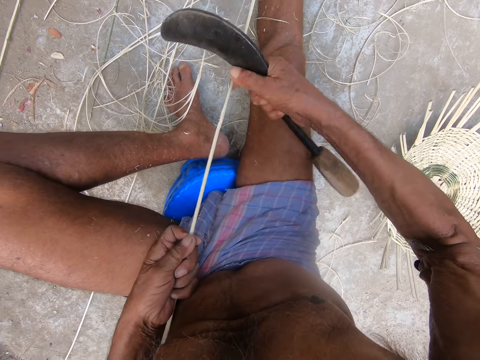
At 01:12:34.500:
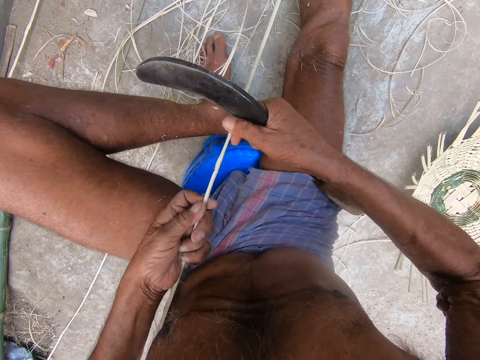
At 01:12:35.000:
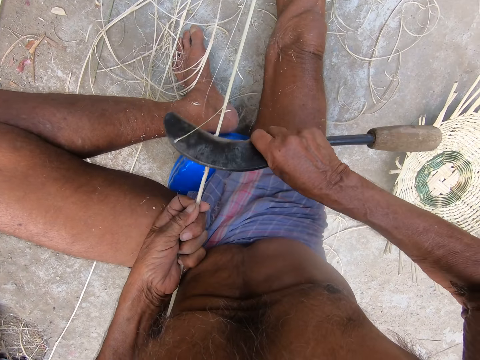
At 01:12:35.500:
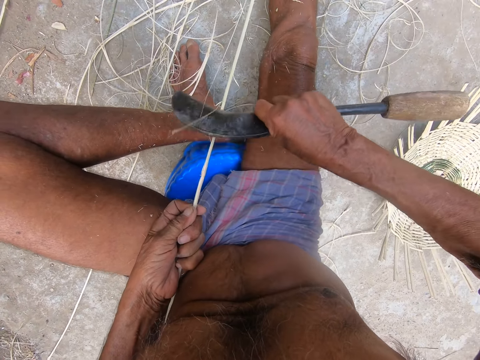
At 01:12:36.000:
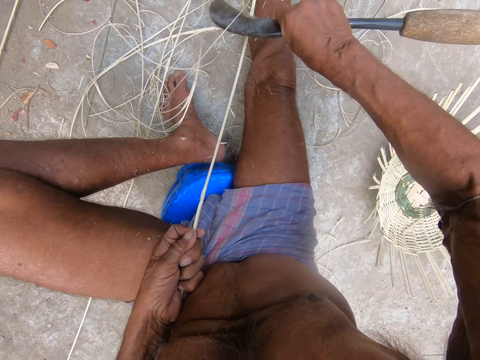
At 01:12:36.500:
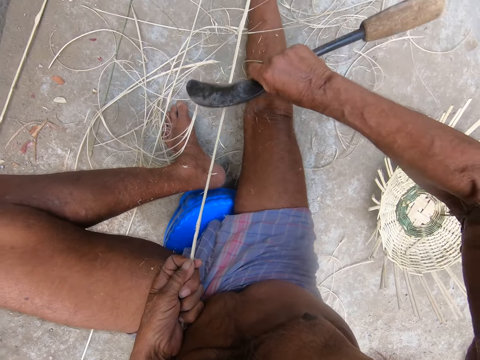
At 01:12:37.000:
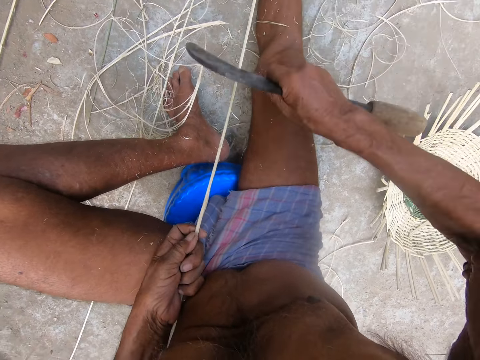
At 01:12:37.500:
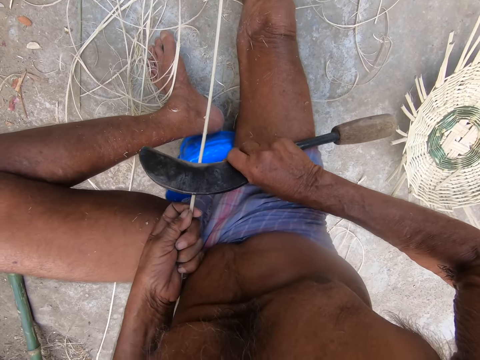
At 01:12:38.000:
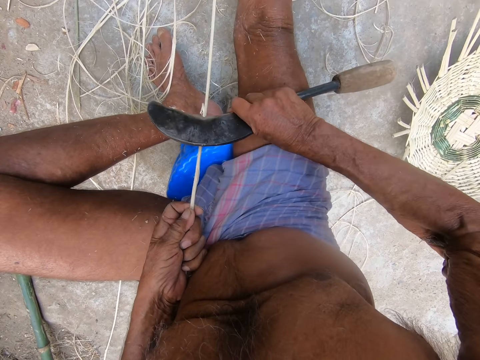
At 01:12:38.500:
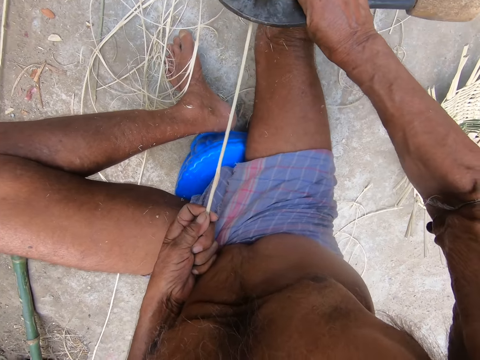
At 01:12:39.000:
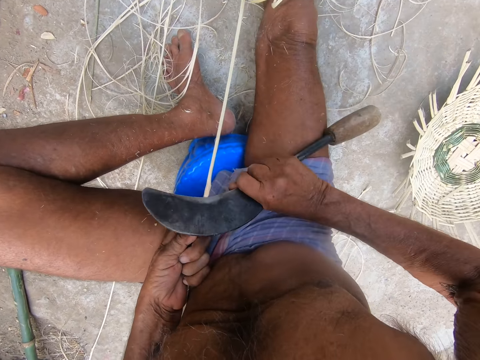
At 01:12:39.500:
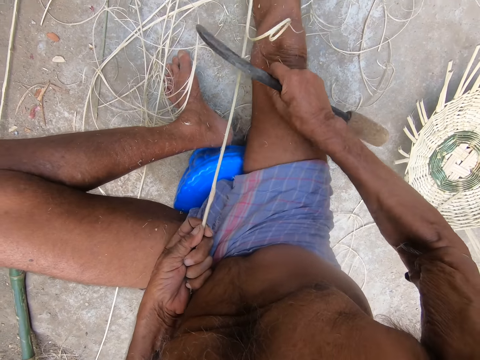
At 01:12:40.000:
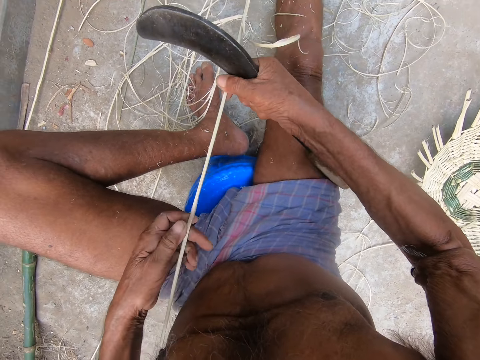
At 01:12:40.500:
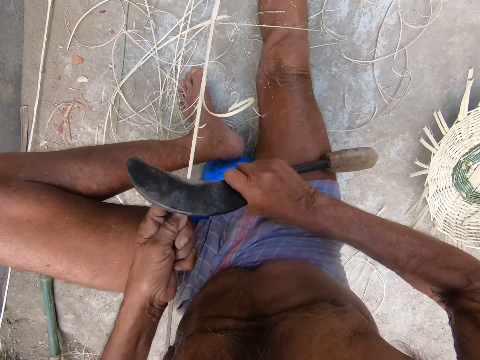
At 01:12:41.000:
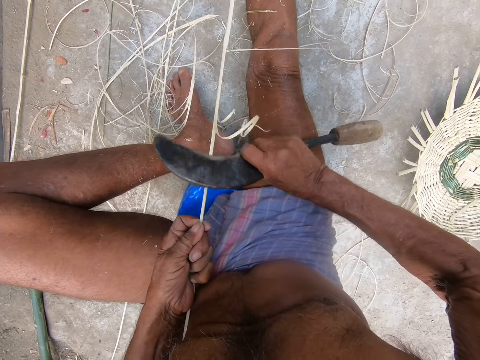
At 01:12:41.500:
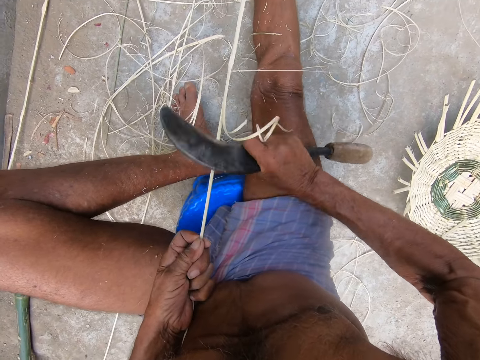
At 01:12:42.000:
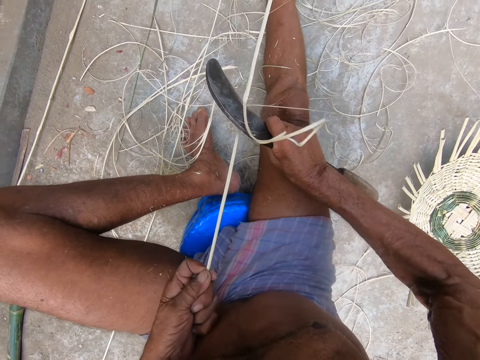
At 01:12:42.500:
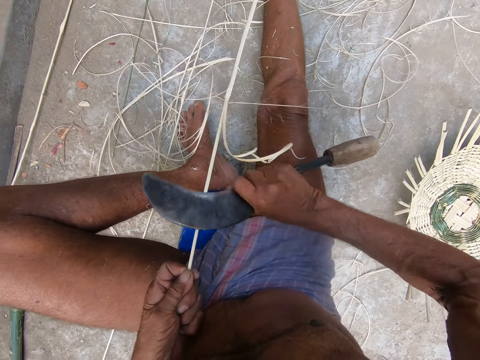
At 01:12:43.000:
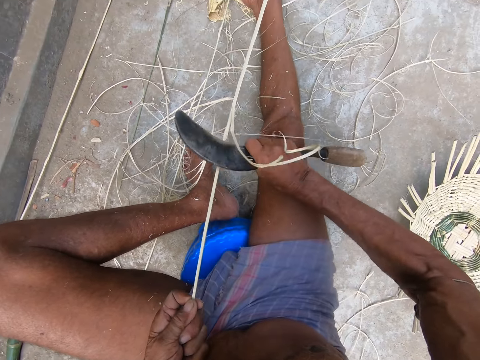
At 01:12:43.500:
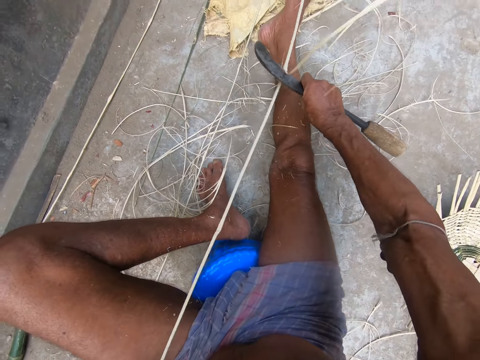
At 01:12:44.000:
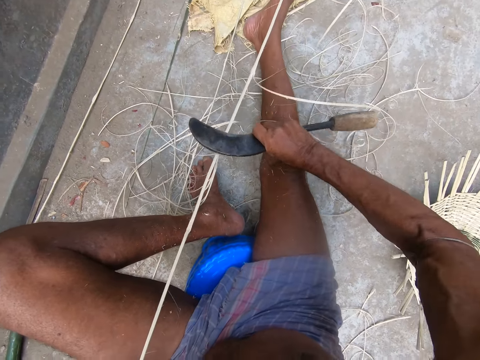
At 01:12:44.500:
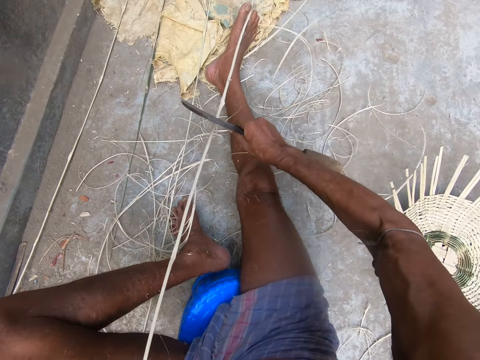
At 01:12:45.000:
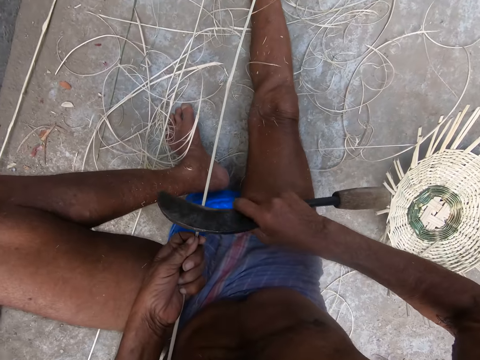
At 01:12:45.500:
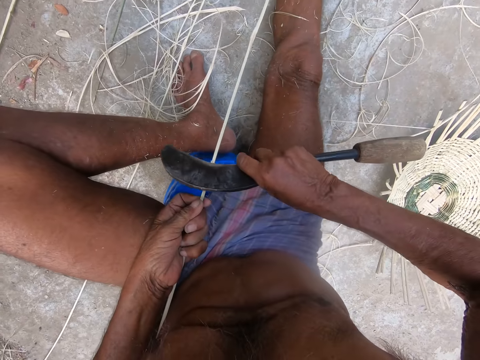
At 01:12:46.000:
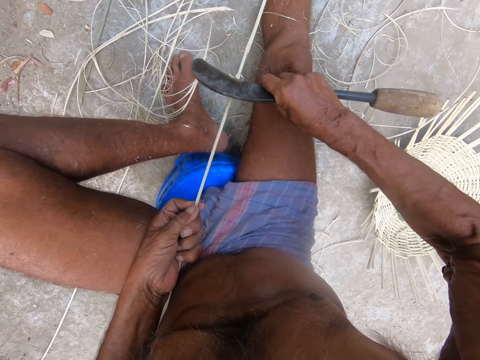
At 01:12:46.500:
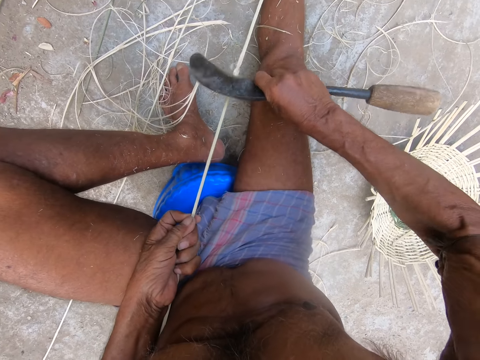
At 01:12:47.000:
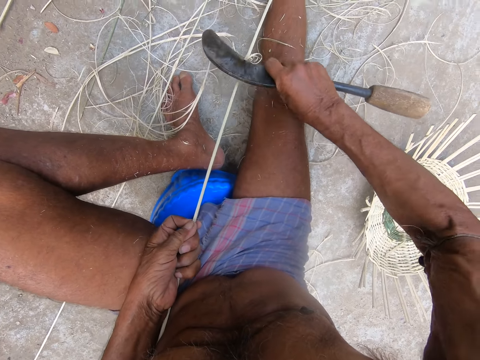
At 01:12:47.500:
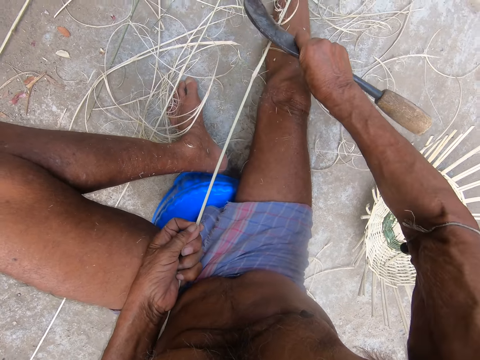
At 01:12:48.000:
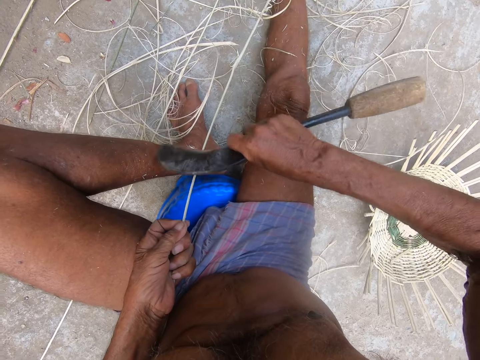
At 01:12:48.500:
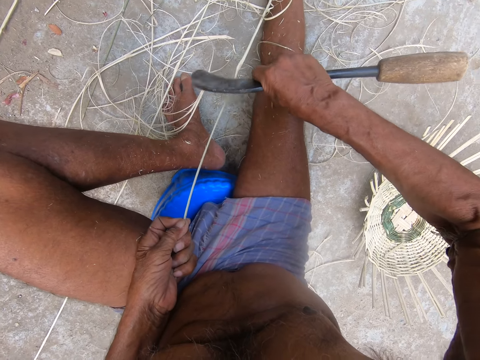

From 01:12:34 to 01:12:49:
The camera wearer pulls the bamboo strip on the ground with both hands. He shaves the bamboo strip with the sickle in his right hand. He pulls the bamboo strip on the ground with both hands. He shaves the bamboo strip with the sickle in his right hand.

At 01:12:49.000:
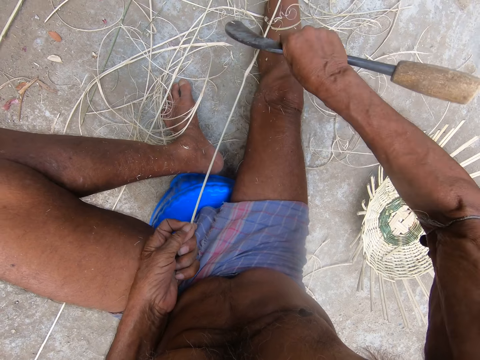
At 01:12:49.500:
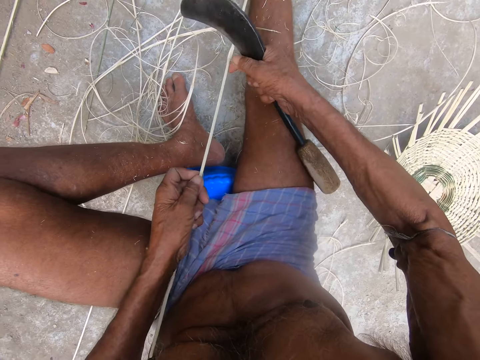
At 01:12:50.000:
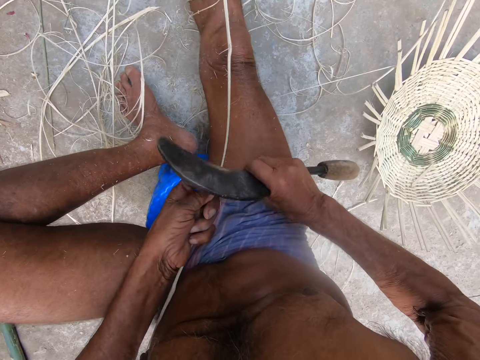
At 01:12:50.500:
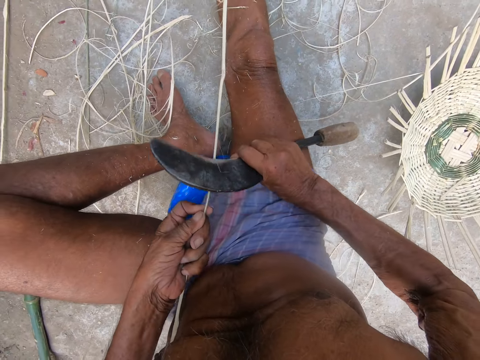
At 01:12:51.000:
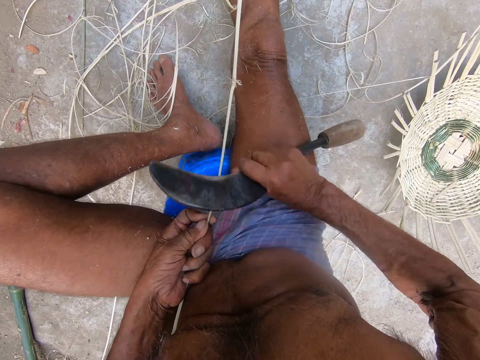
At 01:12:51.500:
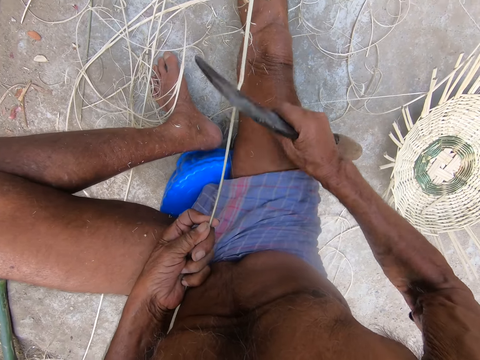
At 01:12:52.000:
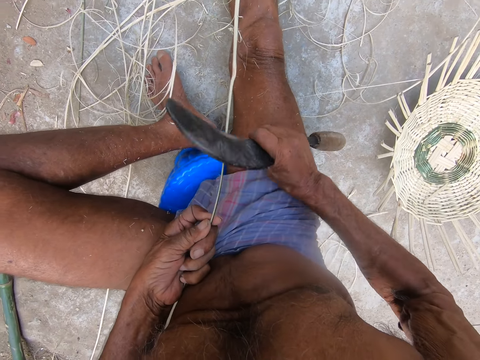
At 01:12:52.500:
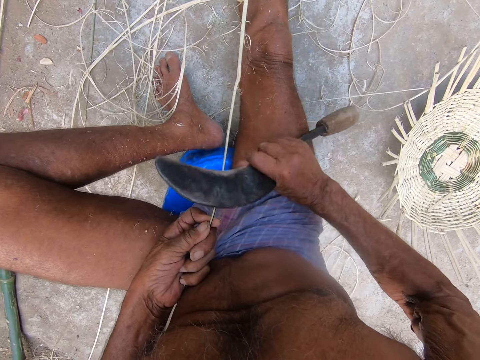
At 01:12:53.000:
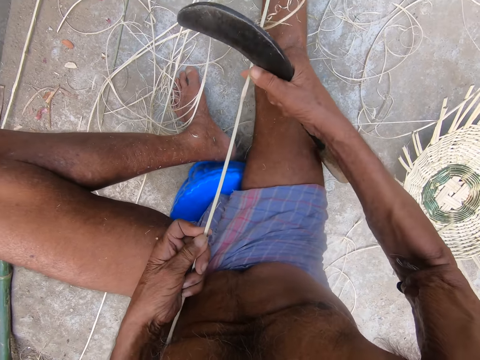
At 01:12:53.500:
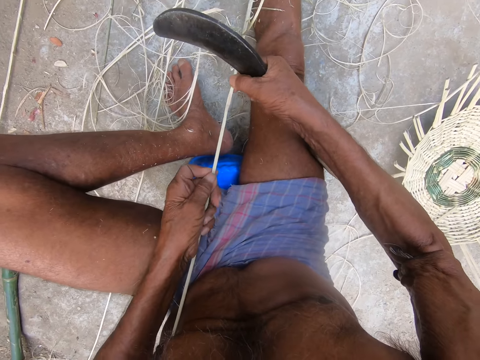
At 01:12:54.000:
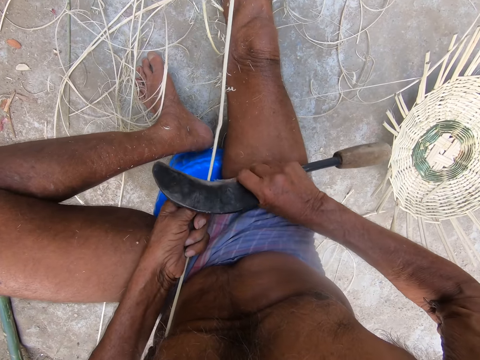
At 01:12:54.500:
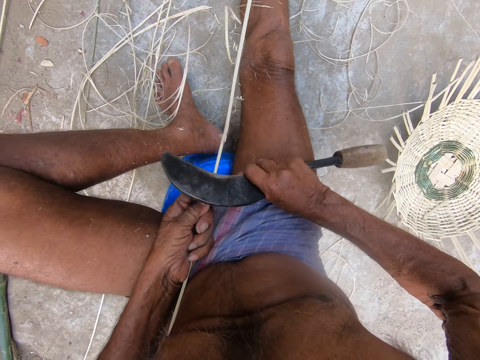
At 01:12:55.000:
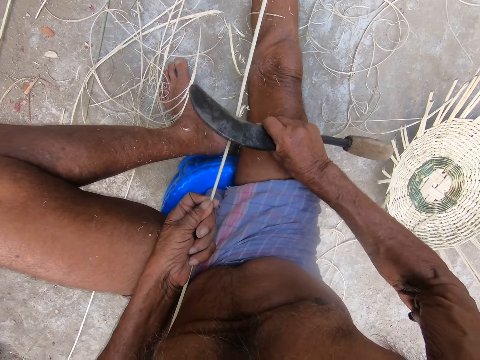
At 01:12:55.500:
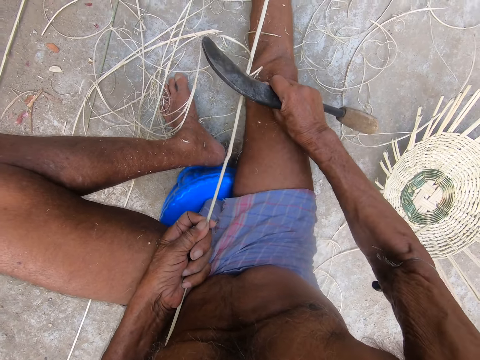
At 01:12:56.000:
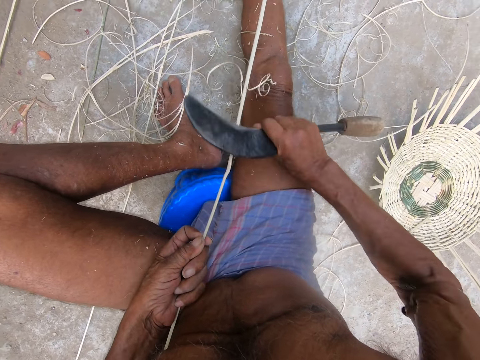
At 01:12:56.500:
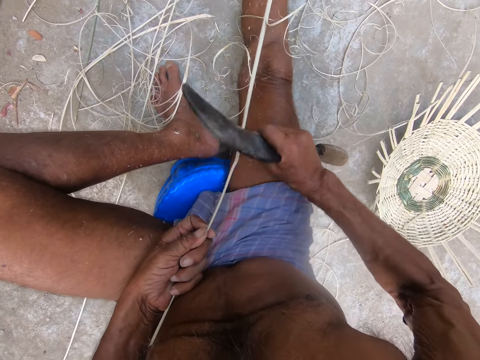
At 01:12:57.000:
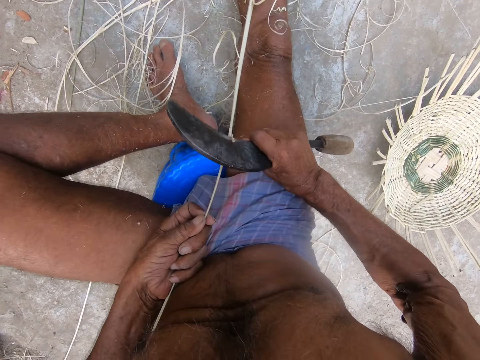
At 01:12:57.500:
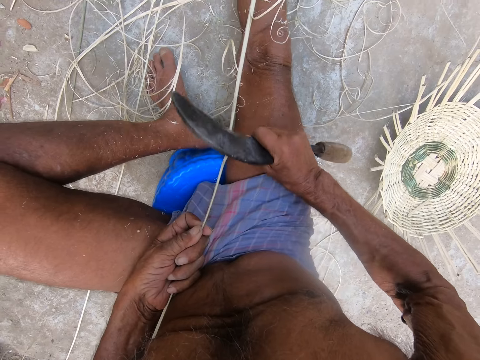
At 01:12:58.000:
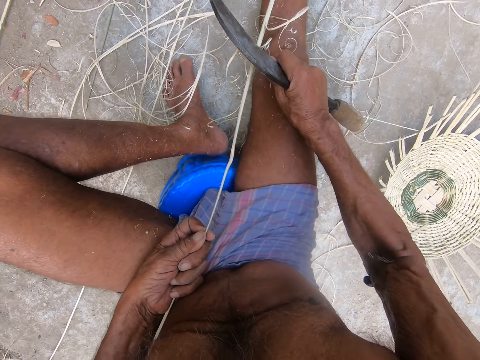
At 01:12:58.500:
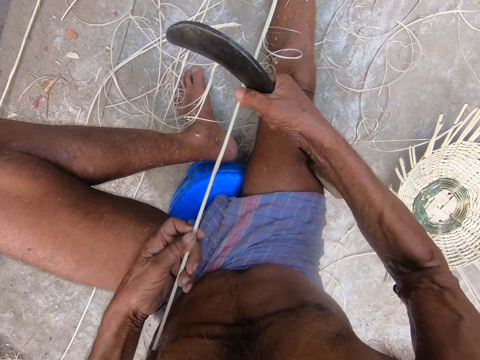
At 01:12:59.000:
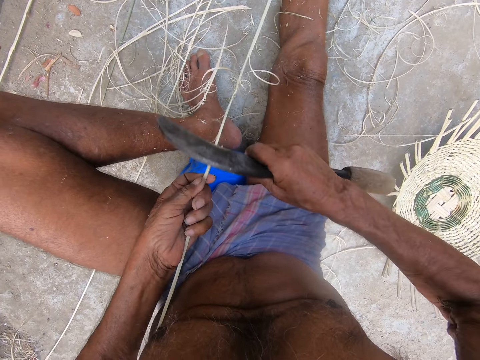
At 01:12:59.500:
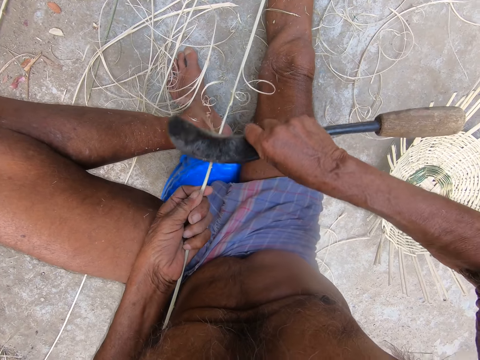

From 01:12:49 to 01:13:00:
The camera wearer pulls the bamboo strip on the ground with both hands. He shaves the bamboo strip with the sickle in his right hand. He pulls the bamboo strip on the ground with both hands. He shaves the bamboo strip with the sickle in his right hand.
